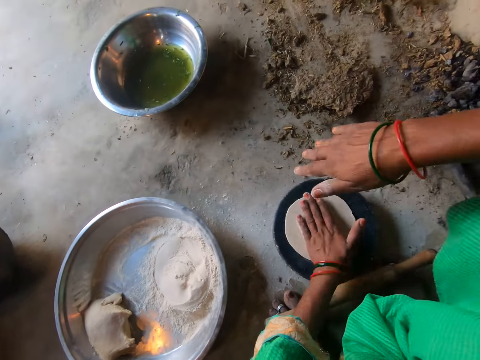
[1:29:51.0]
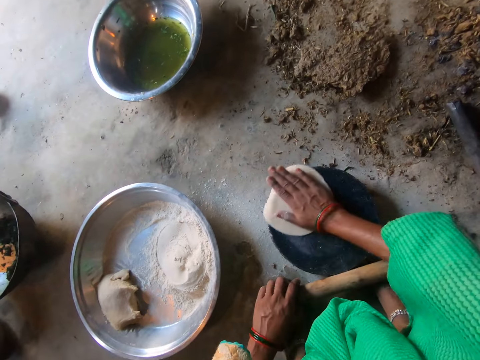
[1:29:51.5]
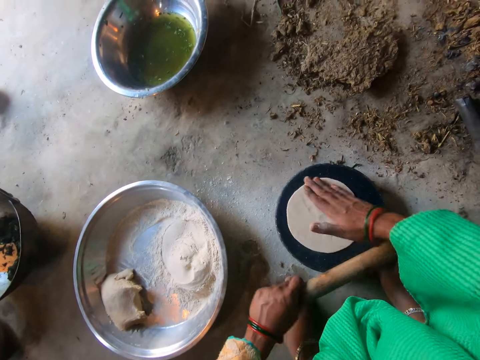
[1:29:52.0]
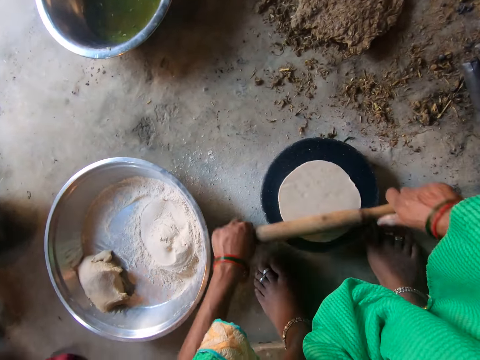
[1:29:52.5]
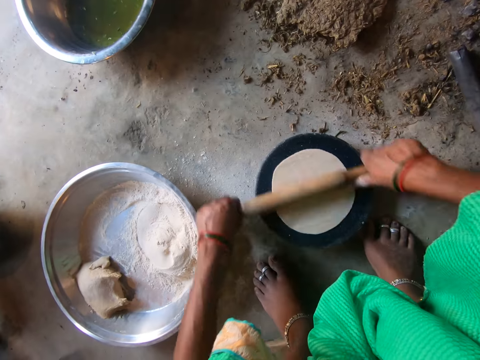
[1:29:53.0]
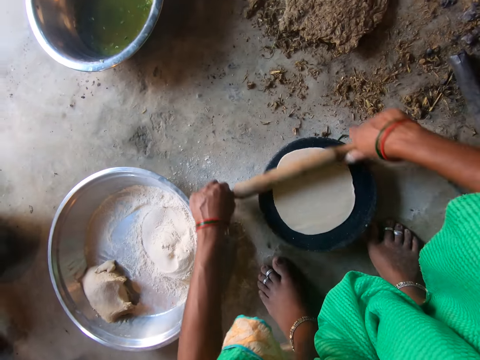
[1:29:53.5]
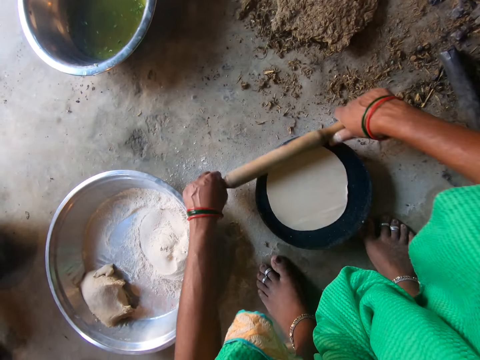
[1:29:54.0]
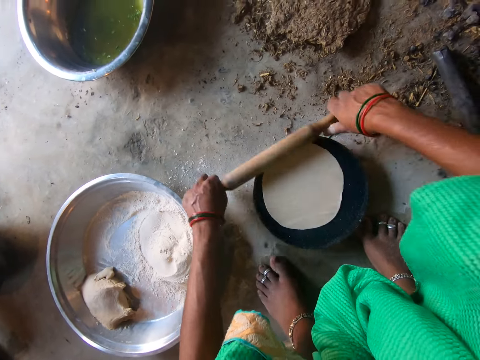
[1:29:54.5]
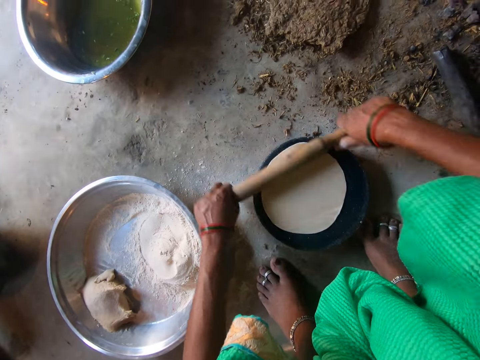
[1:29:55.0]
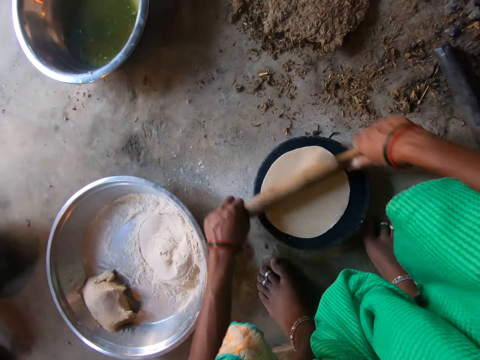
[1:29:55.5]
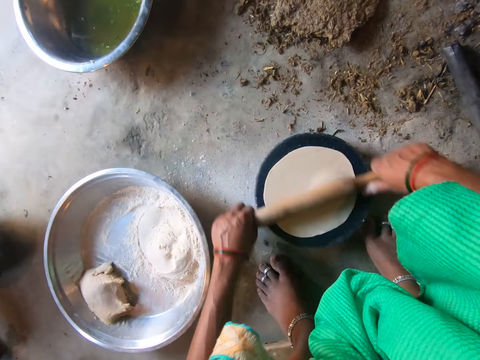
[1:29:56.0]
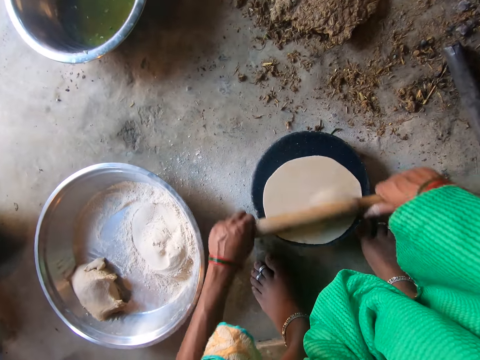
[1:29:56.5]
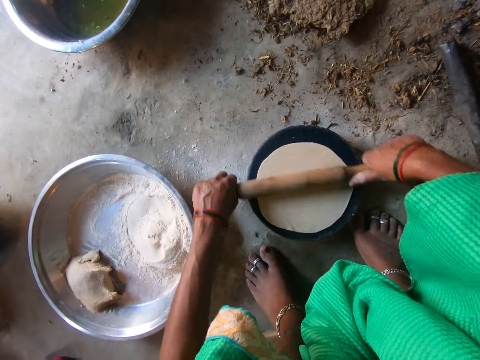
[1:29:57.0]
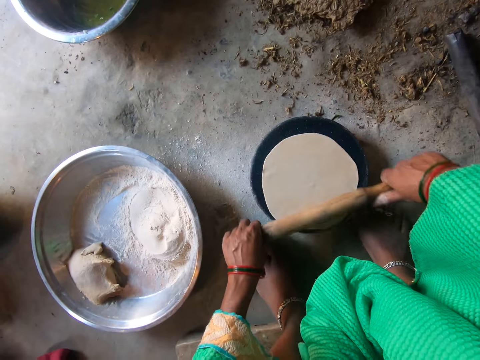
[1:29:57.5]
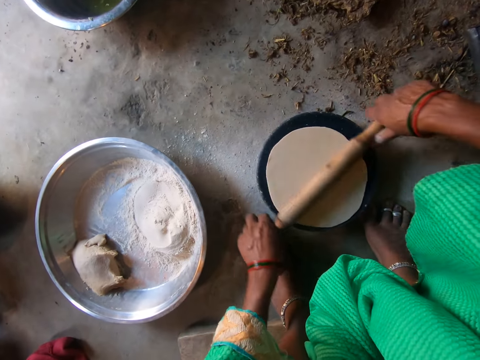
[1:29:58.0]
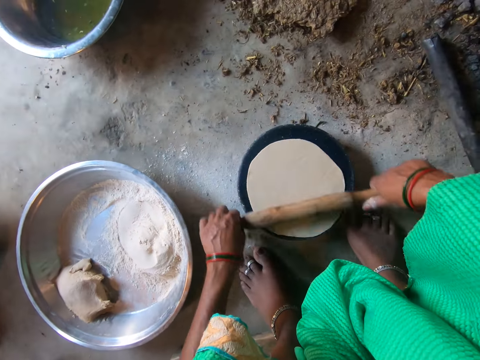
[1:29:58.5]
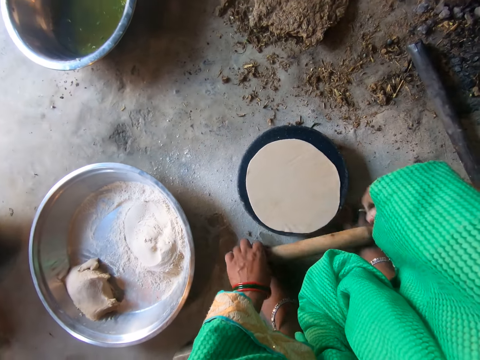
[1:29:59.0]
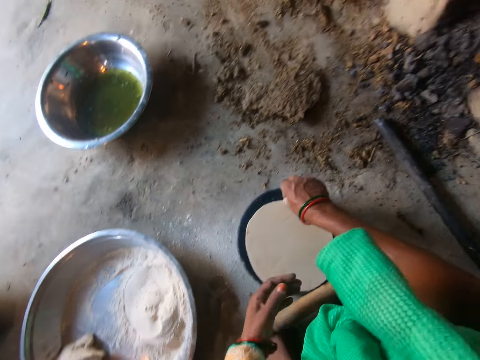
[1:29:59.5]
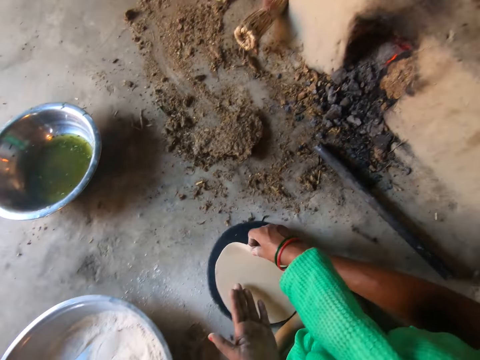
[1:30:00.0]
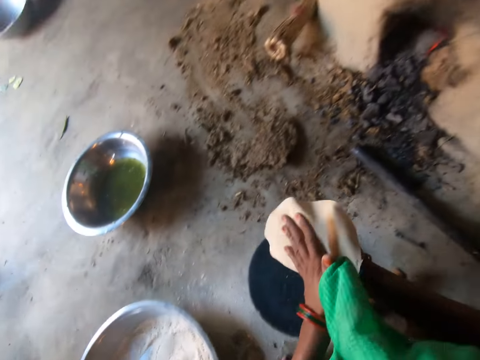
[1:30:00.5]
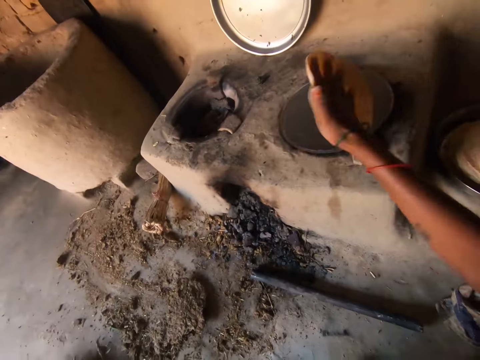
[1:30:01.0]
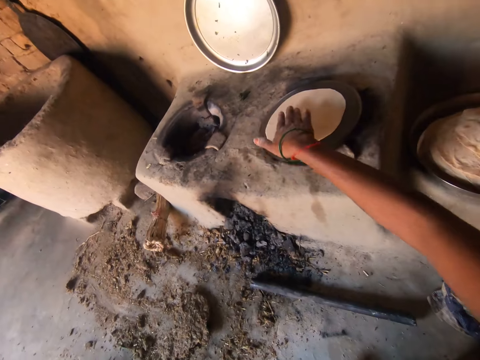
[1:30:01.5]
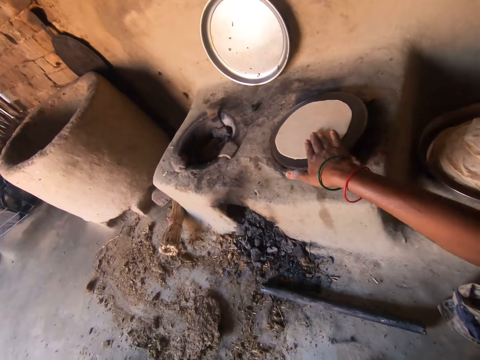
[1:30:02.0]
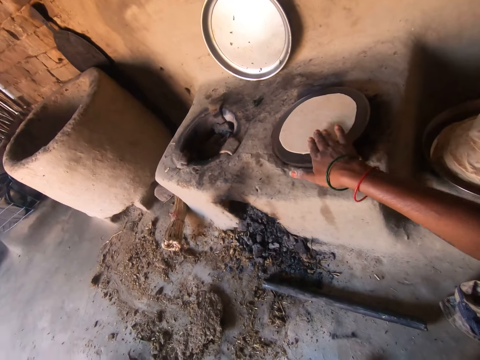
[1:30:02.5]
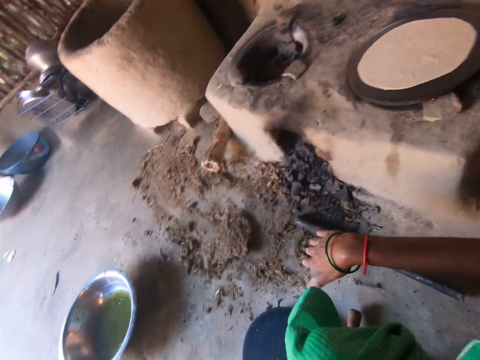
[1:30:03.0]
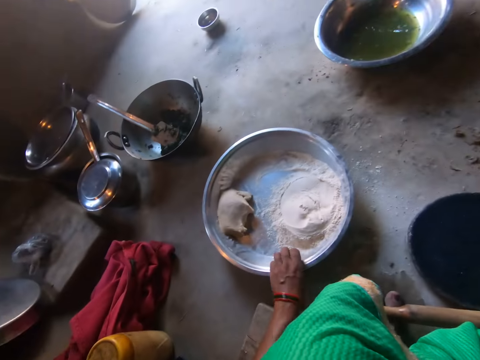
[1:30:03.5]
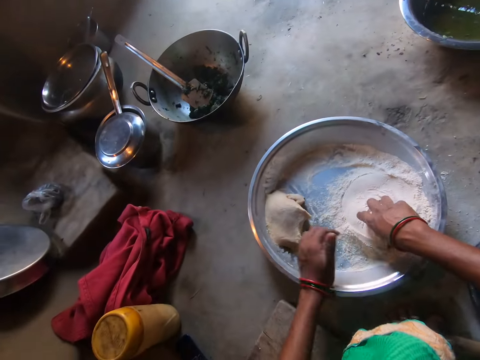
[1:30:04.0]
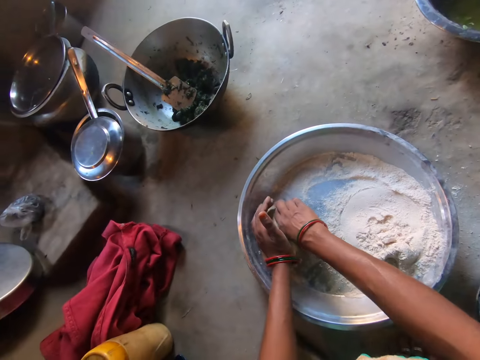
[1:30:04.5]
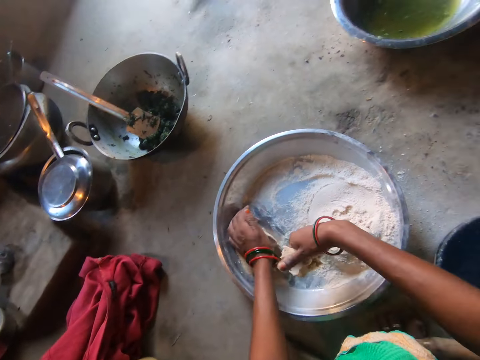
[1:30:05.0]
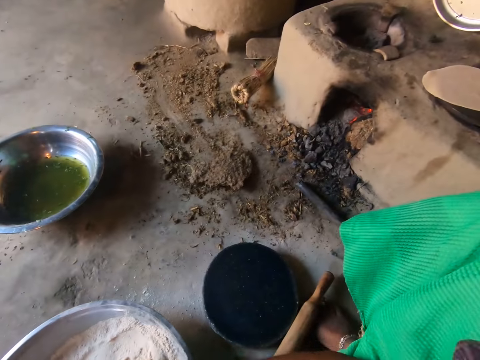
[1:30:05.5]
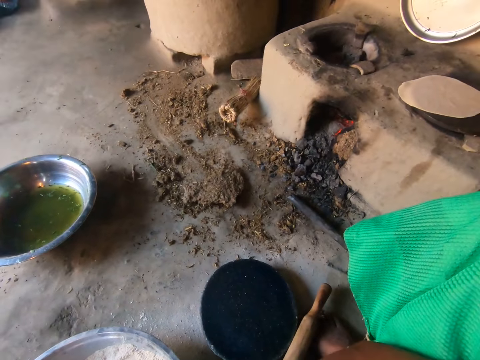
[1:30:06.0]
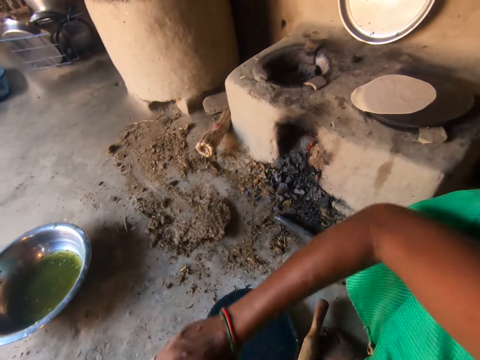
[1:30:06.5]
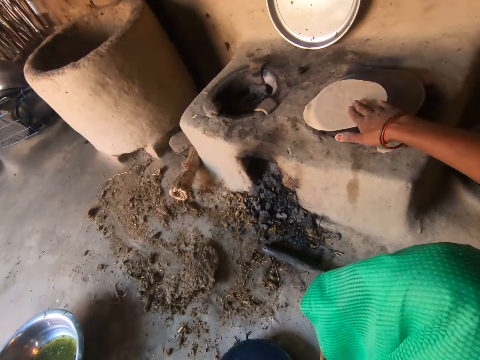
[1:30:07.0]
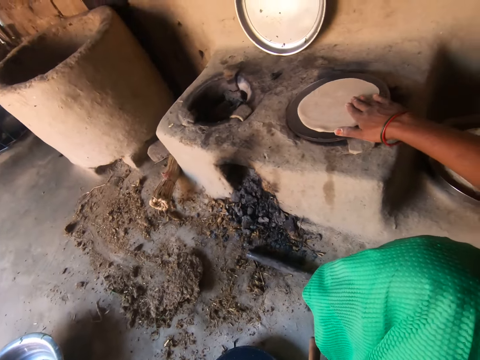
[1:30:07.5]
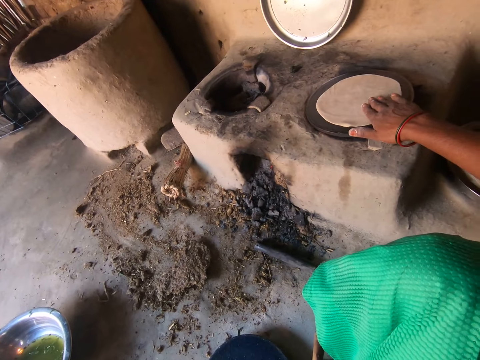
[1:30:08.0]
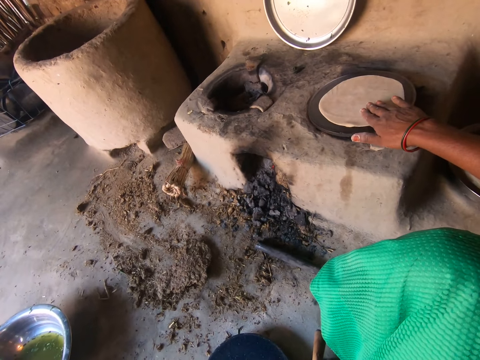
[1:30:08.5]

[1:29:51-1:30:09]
The camera wearer drops the dough on the plate with her left hand. She touches the dough on the plate with her right hand. She moves the dough on the plate with her right hand. She rolls the dough with the rolling pin with both hands. She drops the rolling pin on the floor with her left hand. She picks up the dough from the plate with her right hand. She transfers the dough to her left hand. She transfers the dough to her right hand. She drops the dough on the hot plate or pan with her right hand. She adjusts the dough on the hot plate with her right hand. She adjusts the basin on the floor with her left hand. She cuts out some dough from the basin with her right hand. She adjusts the dough on the hot plate with her right hand. She spins the dough on the pan.
